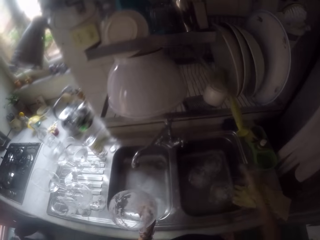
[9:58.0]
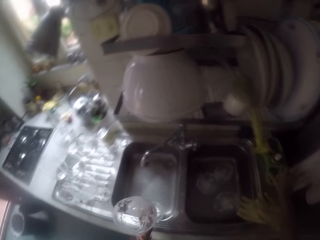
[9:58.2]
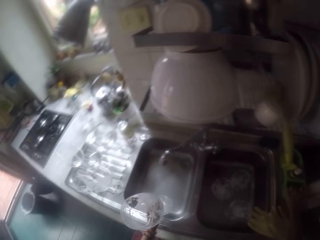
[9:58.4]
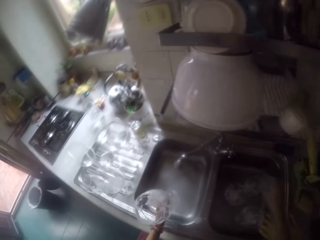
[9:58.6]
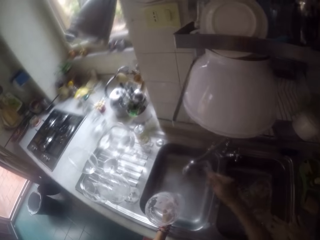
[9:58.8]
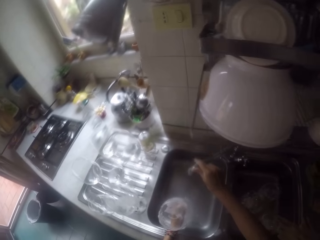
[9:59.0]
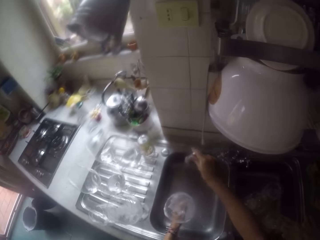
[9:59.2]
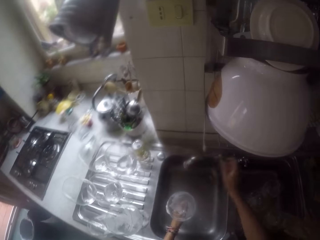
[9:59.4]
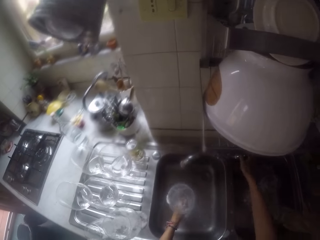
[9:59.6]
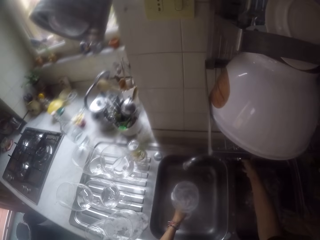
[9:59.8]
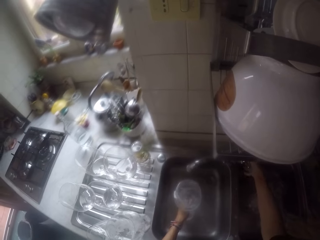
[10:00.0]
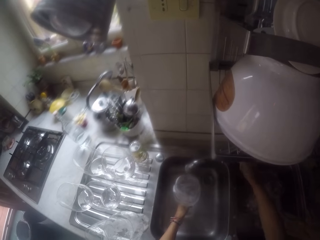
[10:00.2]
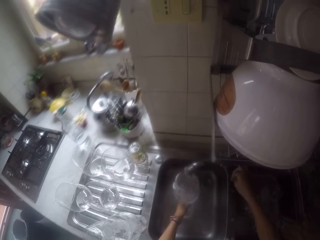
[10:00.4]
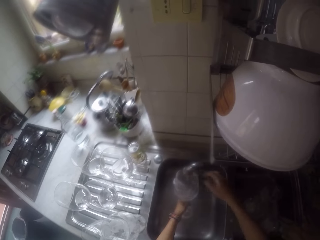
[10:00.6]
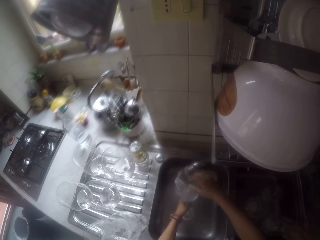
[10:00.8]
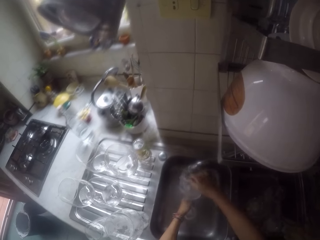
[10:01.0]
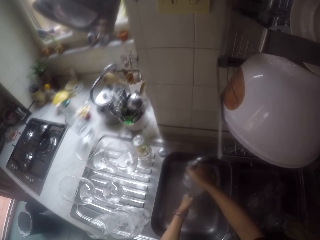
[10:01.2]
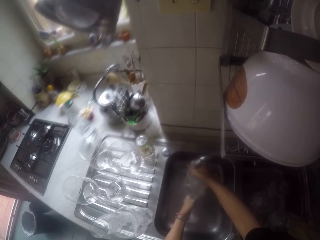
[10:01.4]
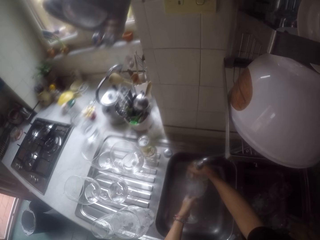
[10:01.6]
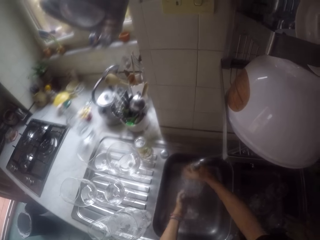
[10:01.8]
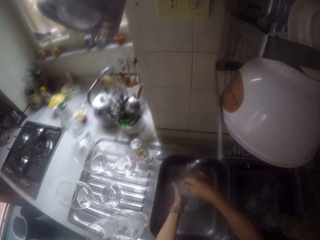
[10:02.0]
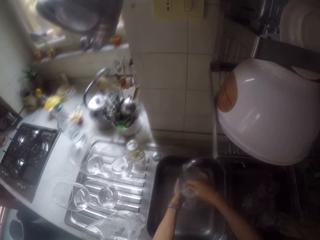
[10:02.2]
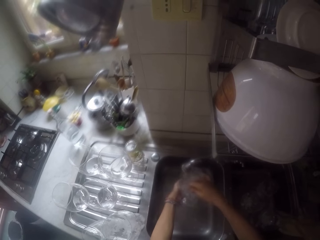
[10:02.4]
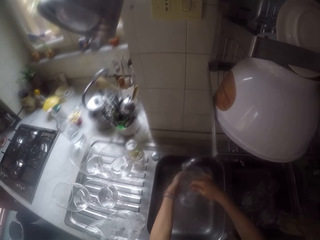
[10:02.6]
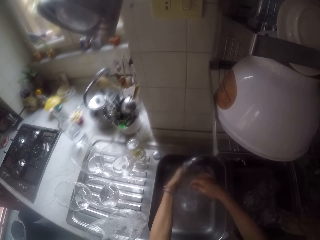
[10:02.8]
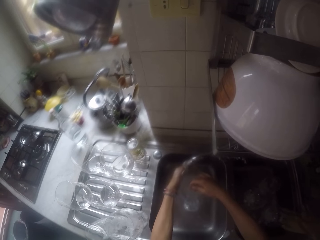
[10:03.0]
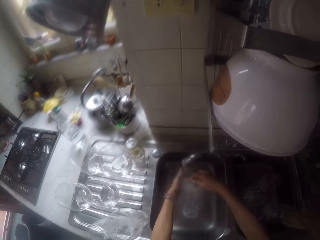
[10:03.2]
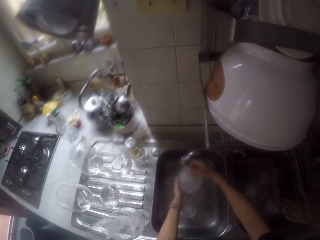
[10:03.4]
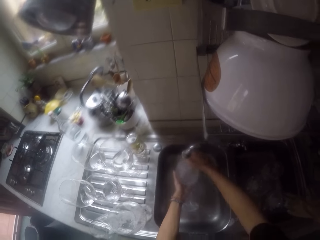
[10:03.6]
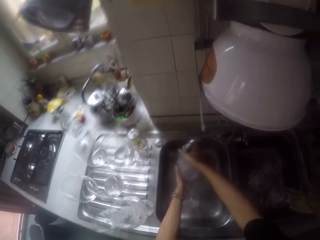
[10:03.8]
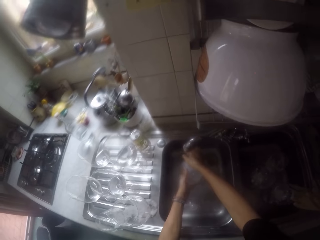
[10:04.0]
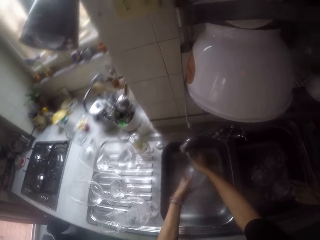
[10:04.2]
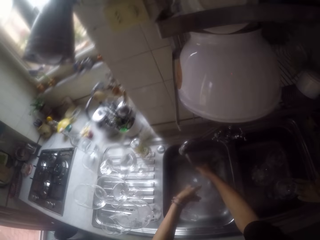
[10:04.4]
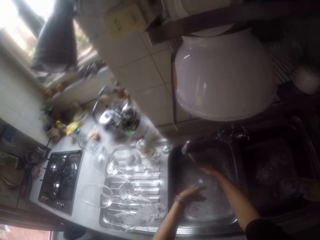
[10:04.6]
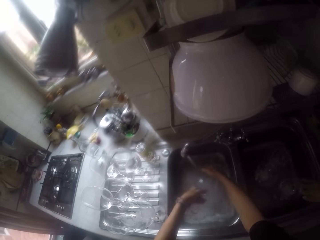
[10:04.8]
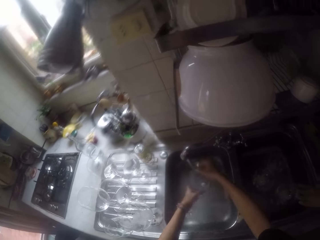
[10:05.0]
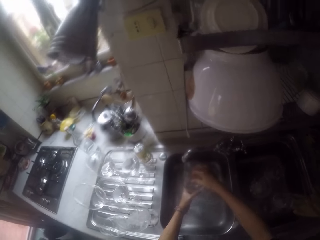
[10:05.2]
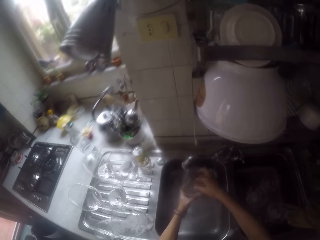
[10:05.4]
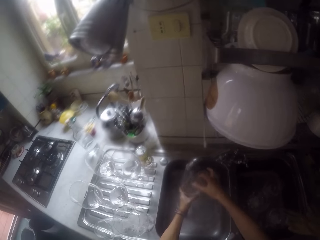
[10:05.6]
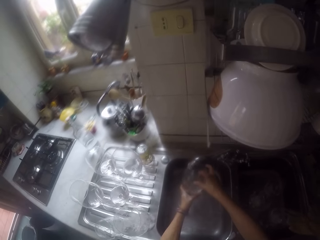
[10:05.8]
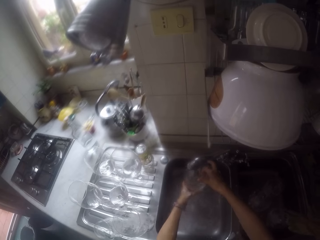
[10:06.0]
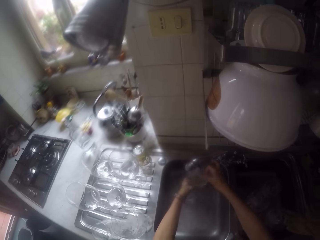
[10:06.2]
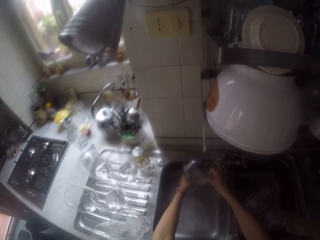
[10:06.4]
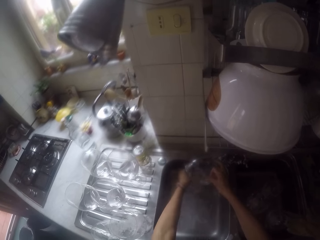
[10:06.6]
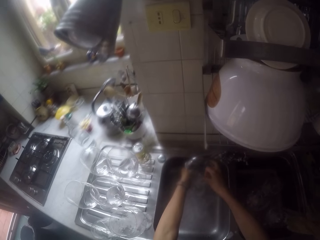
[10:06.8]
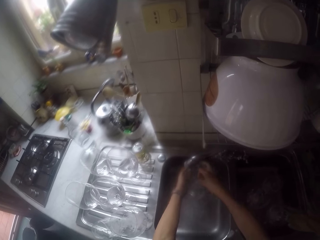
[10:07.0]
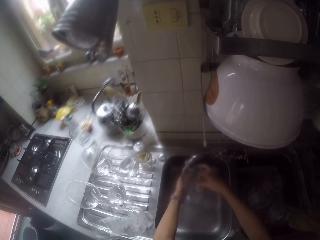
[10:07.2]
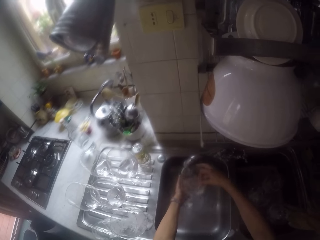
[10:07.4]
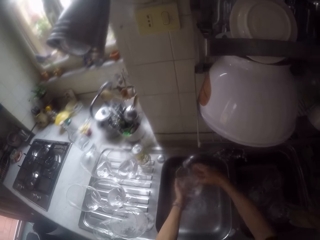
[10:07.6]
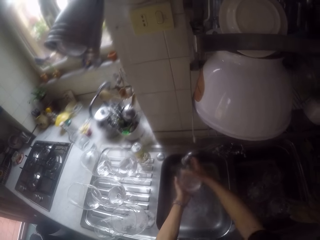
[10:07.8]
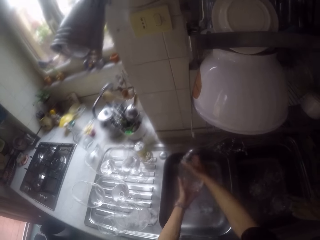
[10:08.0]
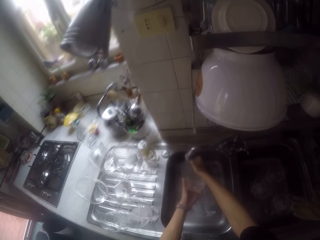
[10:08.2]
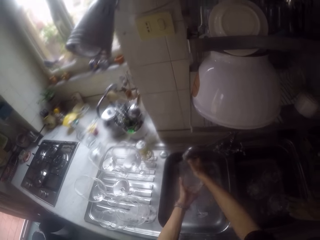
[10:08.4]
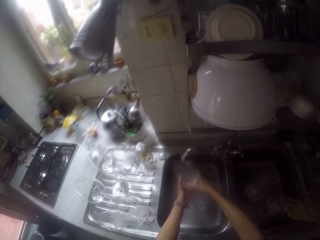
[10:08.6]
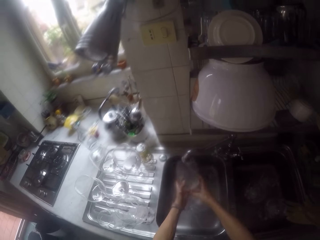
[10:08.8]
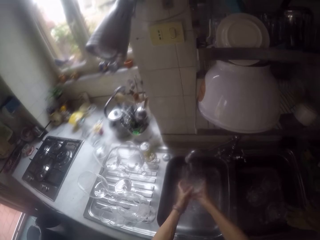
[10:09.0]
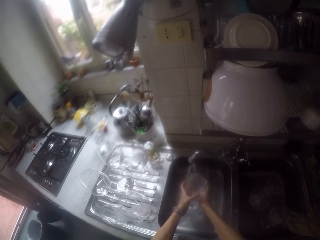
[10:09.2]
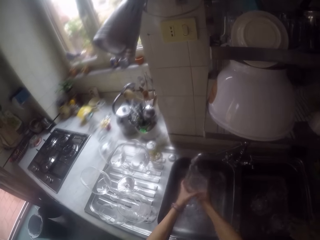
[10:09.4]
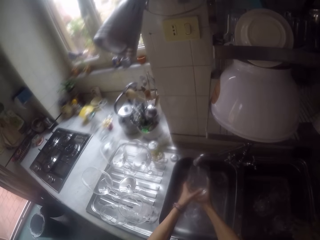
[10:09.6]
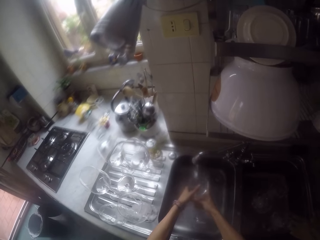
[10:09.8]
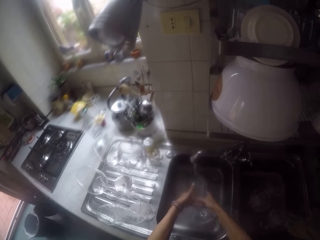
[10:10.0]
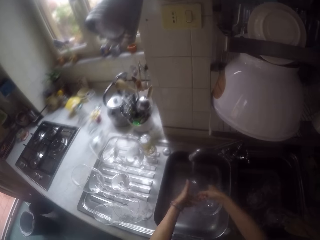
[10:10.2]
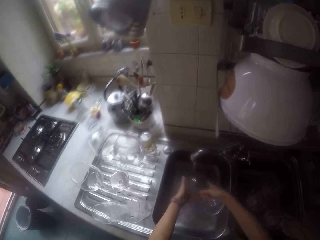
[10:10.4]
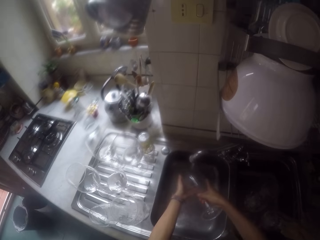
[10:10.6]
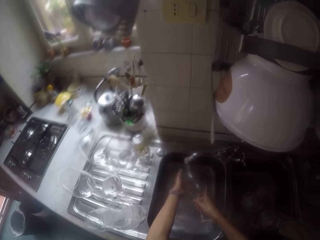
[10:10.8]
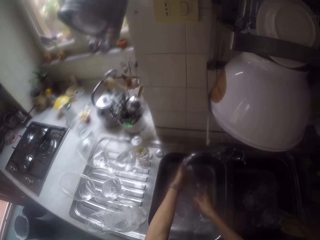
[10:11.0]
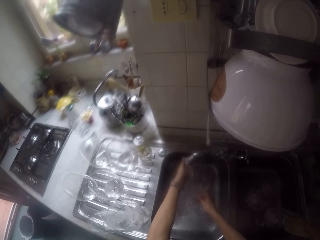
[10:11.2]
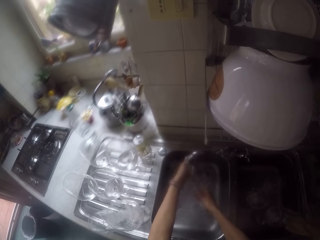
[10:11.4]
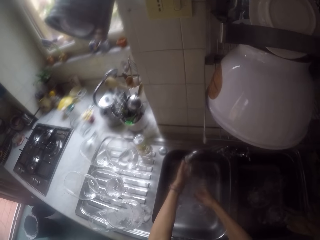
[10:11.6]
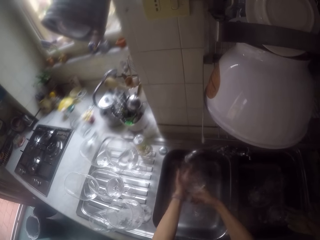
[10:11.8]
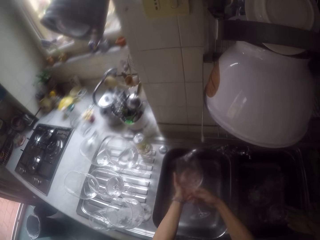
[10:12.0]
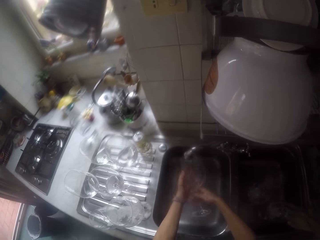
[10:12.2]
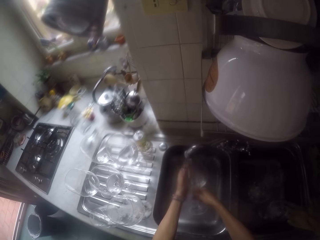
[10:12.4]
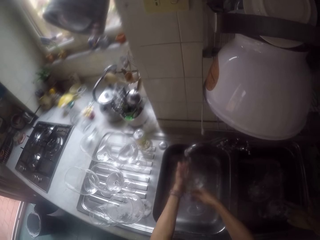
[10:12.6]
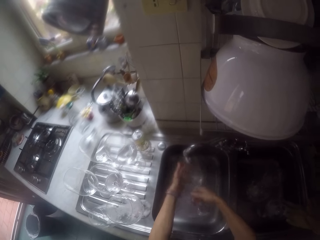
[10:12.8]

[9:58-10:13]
The camera wearer puts the sponge or washing cloth on the sink. They push the tap aside. They turn on the tap. They rinse the glass with the tap water. They wash the glass.

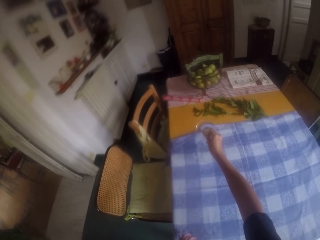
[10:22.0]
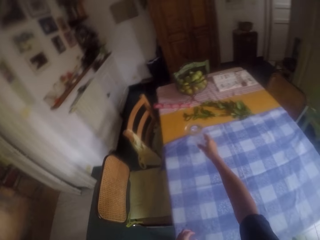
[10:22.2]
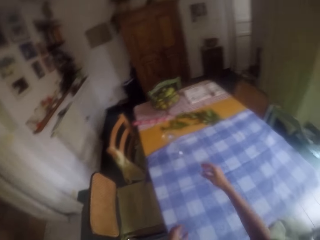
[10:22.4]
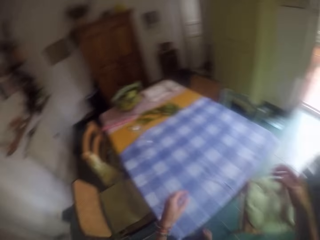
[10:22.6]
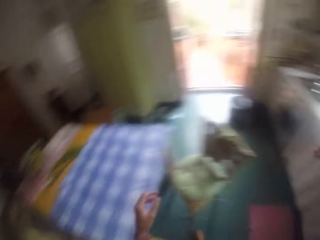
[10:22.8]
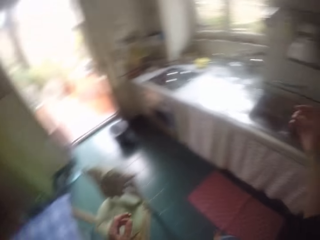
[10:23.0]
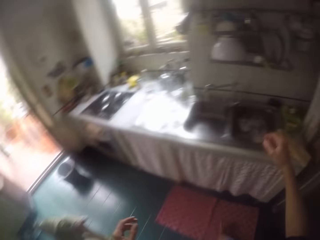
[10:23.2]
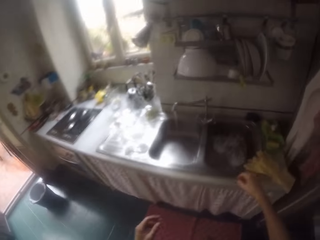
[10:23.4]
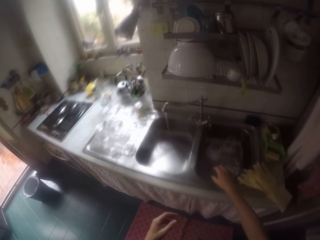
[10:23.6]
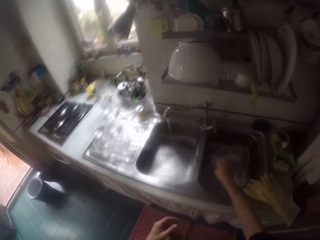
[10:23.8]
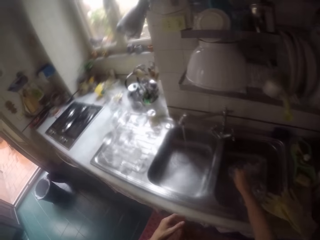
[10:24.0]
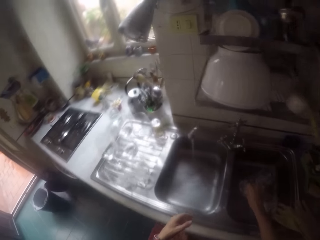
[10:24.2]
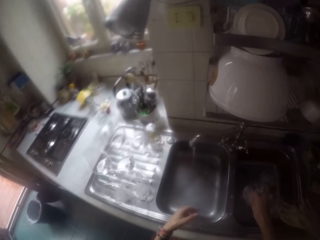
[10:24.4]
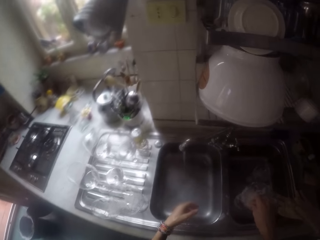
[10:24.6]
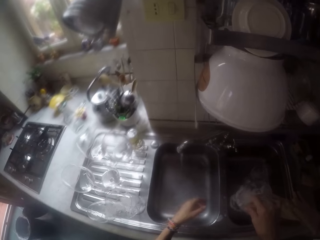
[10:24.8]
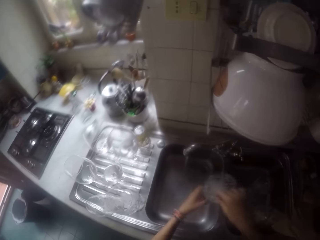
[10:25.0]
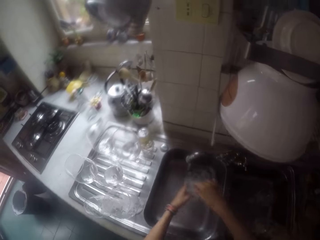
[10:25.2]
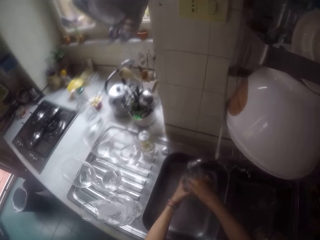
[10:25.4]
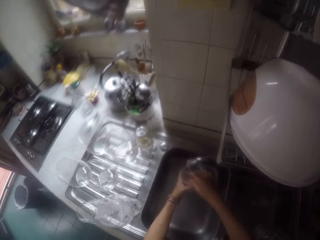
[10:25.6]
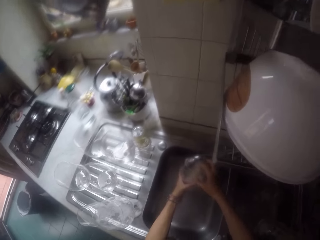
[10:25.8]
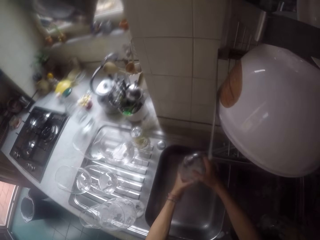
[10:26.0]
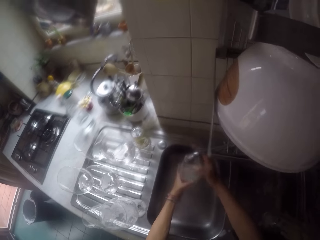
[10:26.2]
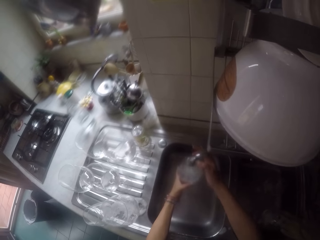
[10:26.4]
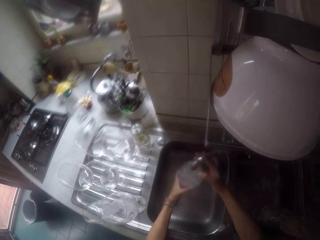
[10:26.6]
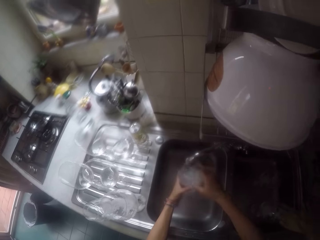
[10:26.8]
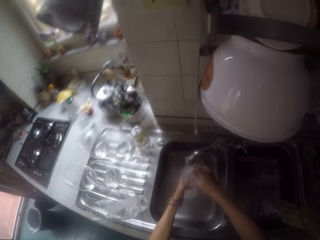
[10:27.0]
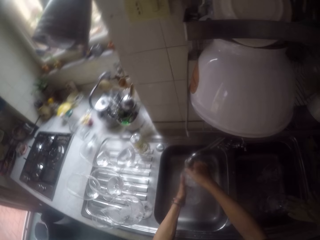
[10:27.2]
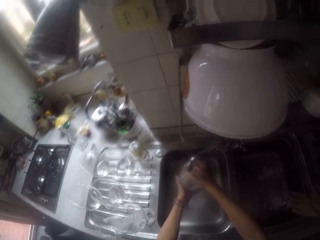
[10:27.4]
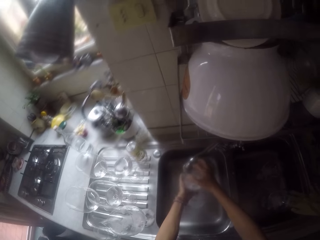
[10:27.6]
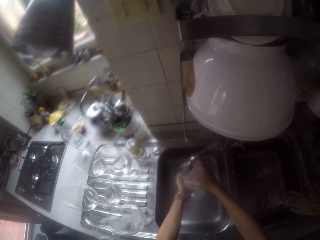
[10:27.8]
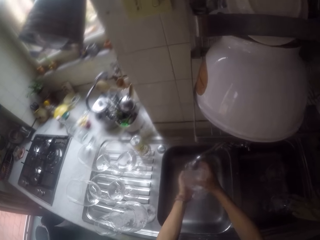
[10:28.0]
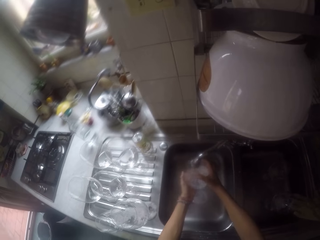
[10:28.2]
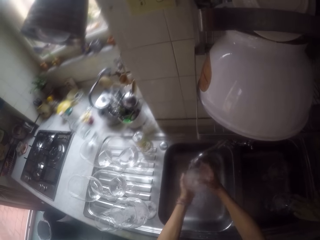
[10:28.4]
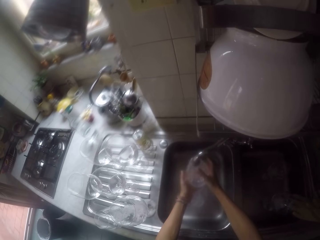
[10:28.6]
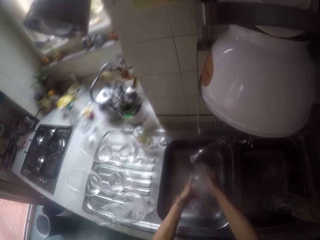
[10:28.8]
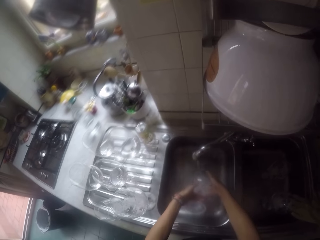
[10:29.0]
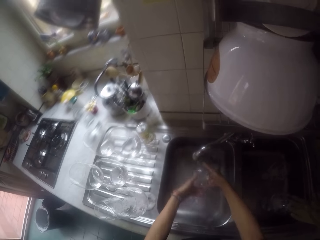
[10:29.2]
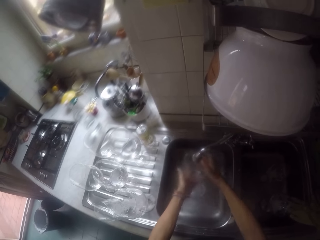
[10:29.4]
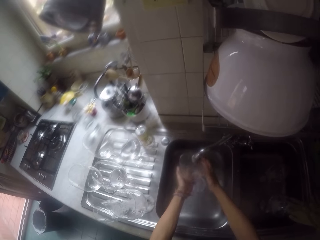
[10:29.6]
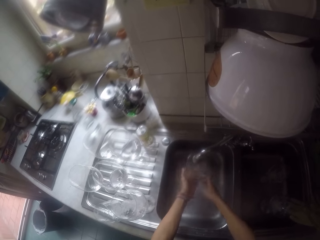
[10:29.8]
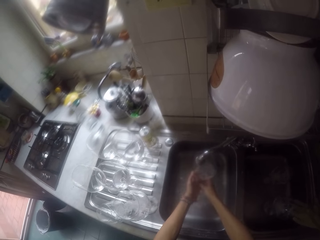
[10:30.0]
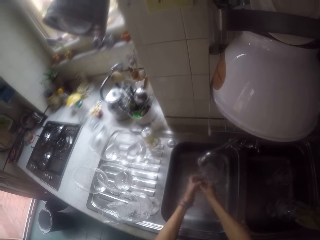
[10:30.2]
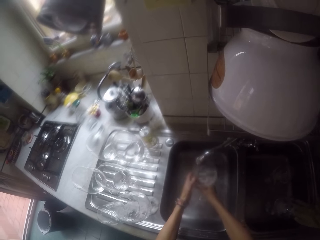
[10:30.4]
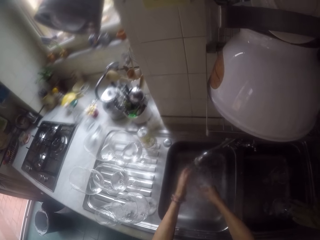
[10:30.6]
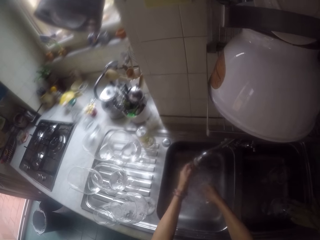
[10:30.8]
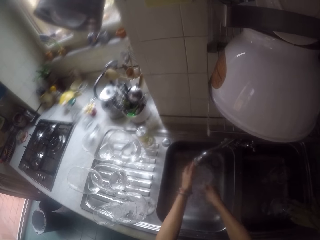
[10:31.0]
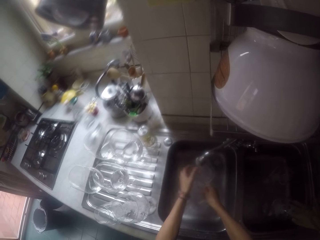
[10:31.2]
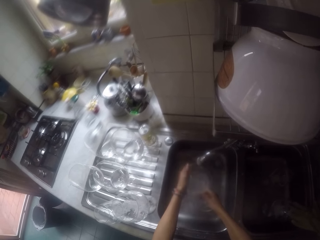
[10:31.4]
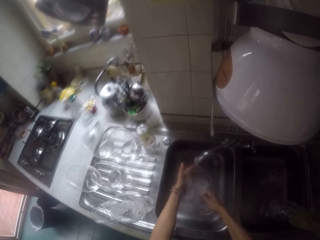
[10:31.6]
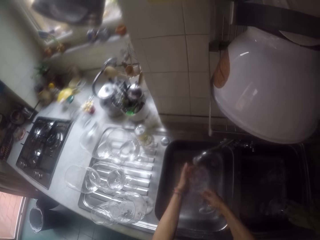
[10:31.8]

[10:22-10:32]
The camera wearer places the glass on the table. They pick up a glass in the sink. They rinse the glass with the tap water.
